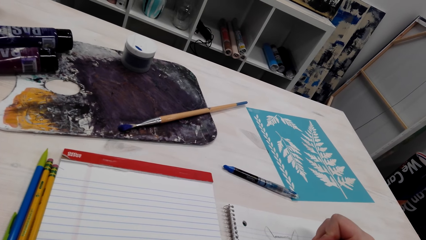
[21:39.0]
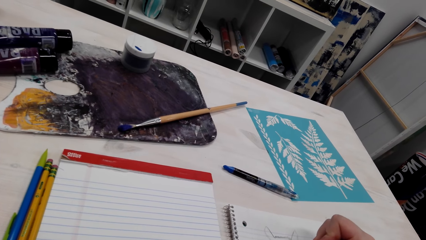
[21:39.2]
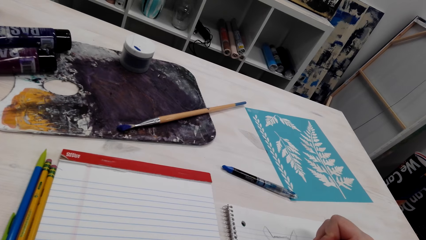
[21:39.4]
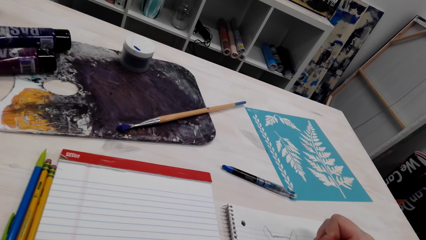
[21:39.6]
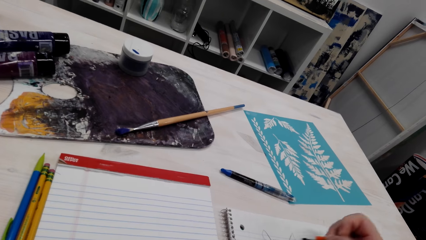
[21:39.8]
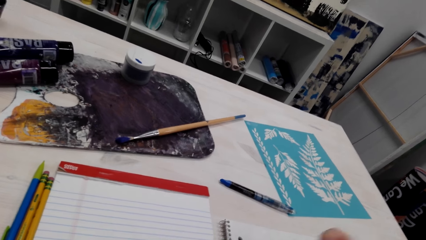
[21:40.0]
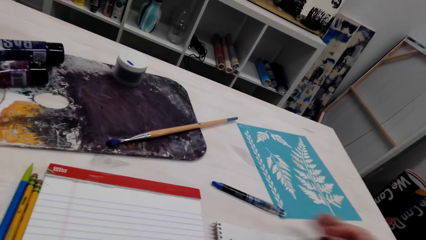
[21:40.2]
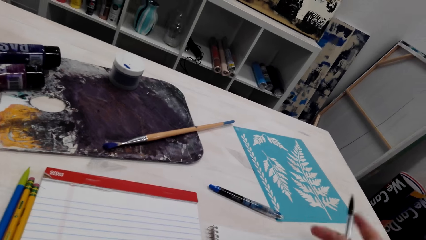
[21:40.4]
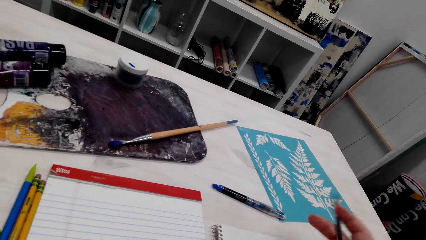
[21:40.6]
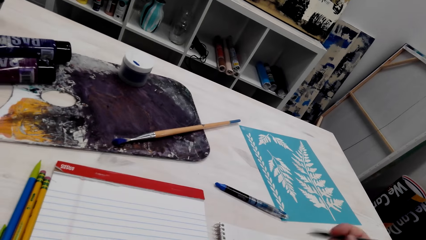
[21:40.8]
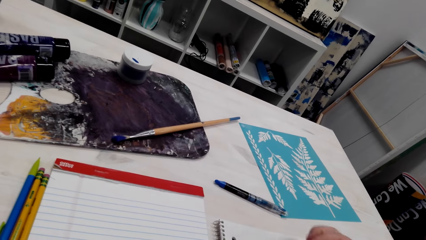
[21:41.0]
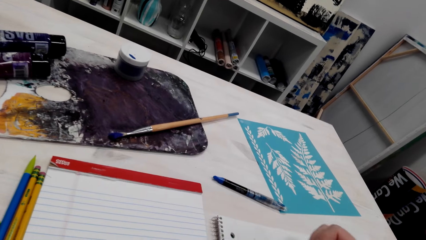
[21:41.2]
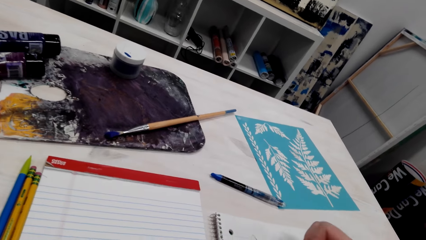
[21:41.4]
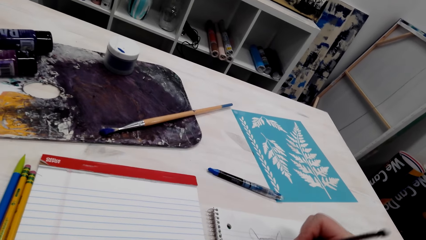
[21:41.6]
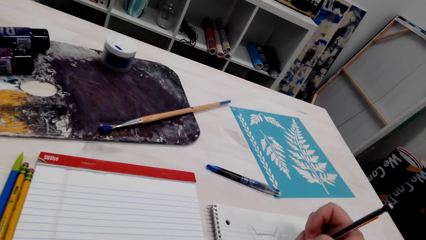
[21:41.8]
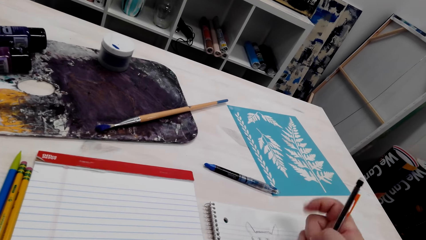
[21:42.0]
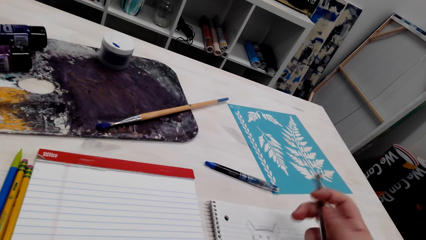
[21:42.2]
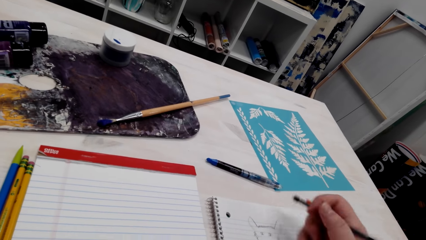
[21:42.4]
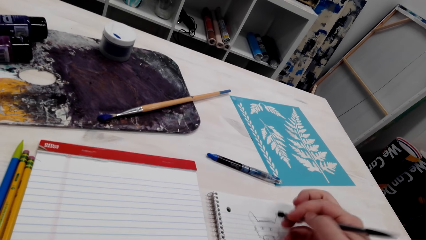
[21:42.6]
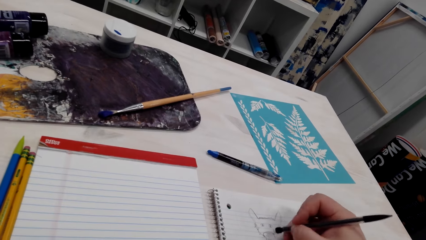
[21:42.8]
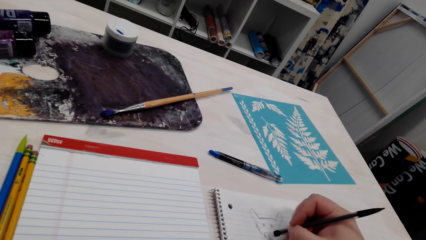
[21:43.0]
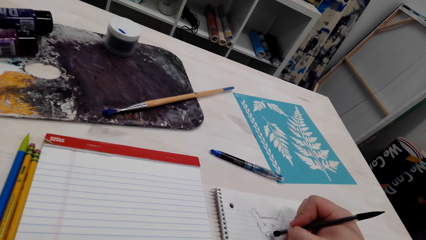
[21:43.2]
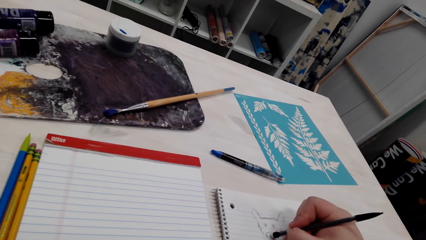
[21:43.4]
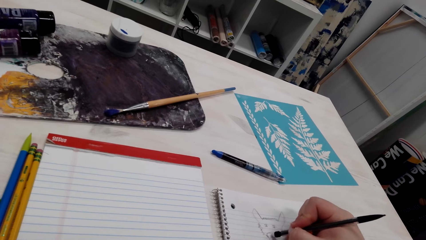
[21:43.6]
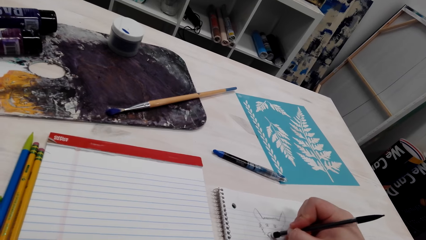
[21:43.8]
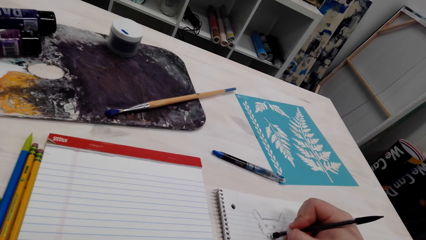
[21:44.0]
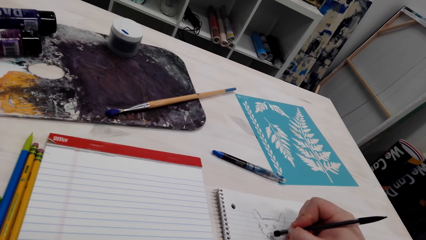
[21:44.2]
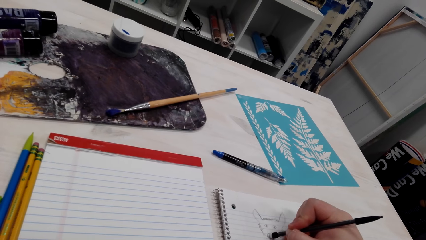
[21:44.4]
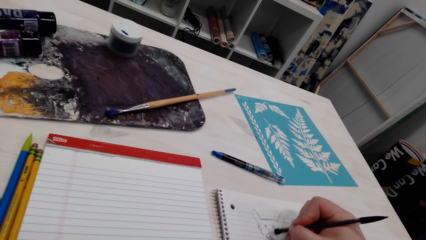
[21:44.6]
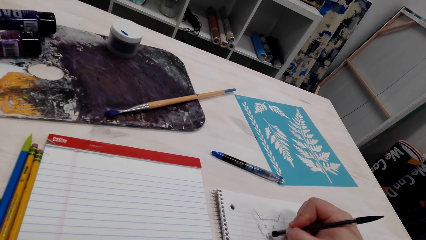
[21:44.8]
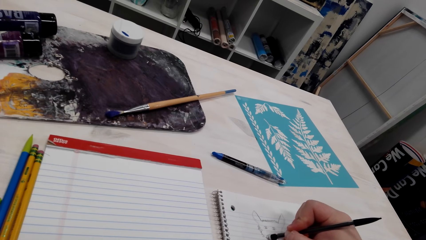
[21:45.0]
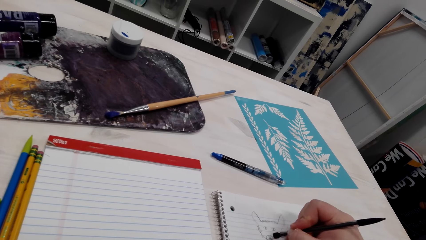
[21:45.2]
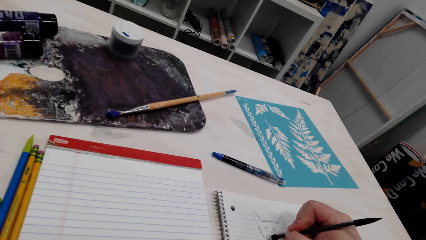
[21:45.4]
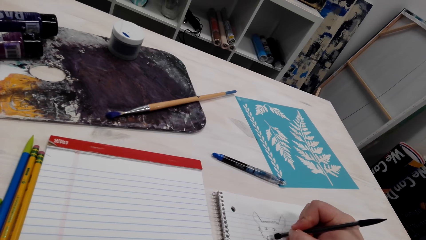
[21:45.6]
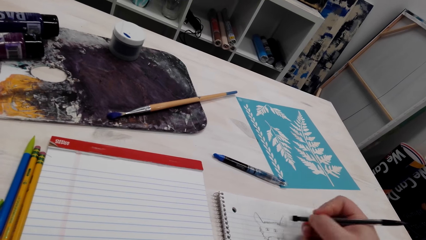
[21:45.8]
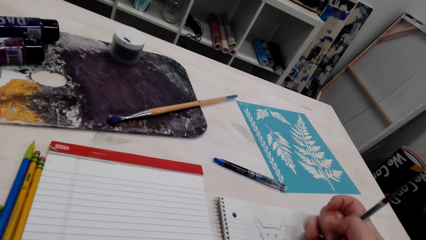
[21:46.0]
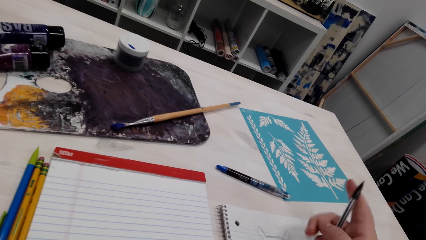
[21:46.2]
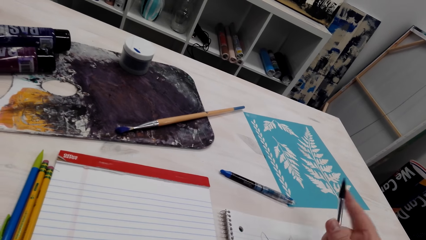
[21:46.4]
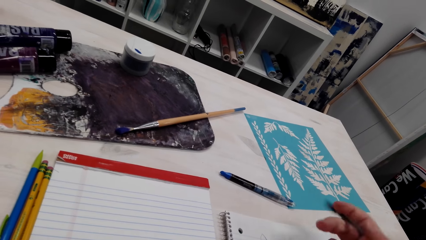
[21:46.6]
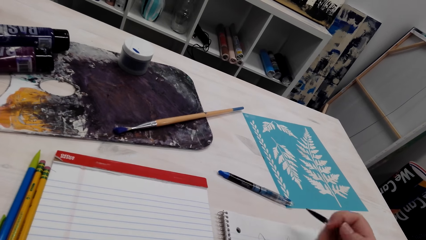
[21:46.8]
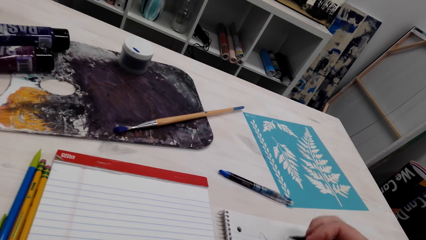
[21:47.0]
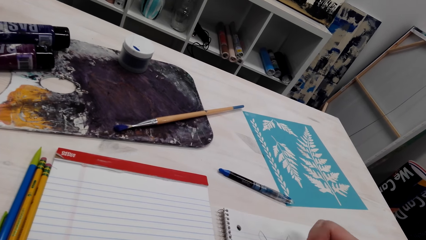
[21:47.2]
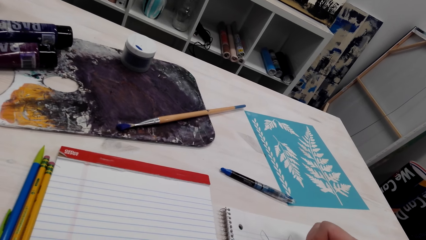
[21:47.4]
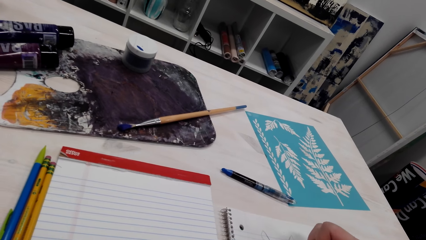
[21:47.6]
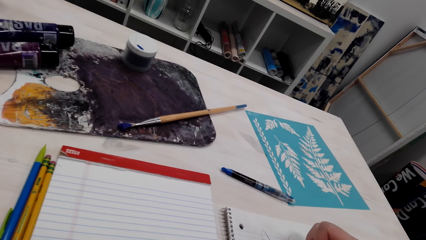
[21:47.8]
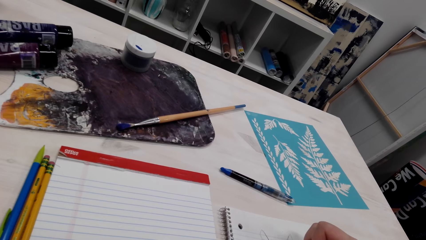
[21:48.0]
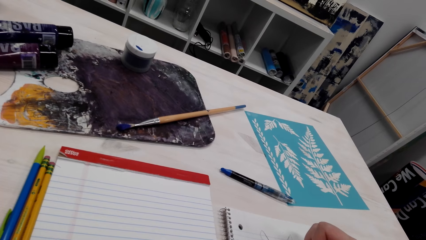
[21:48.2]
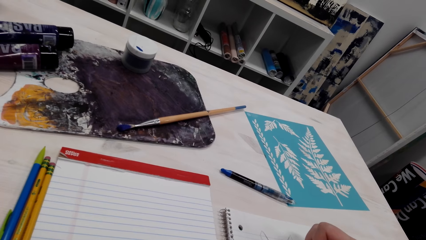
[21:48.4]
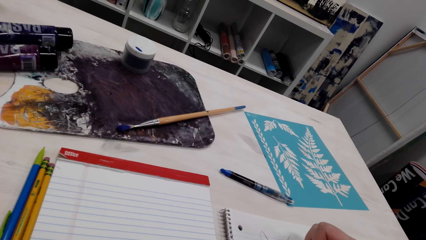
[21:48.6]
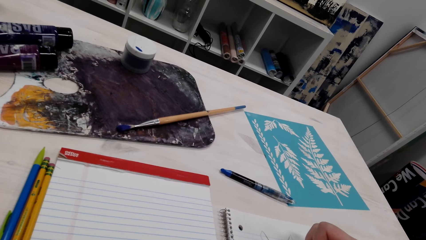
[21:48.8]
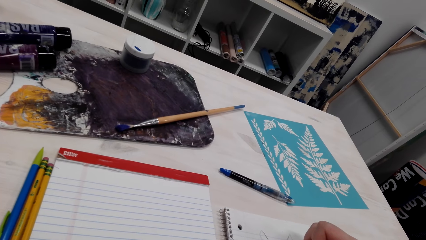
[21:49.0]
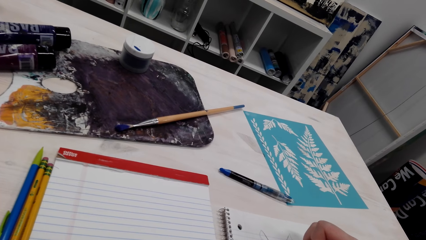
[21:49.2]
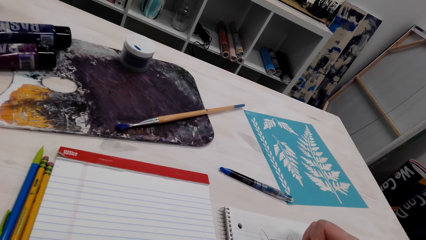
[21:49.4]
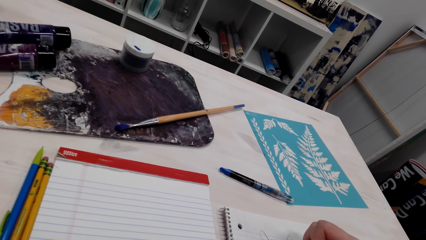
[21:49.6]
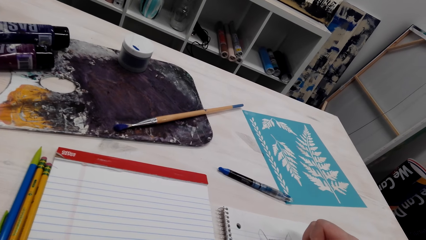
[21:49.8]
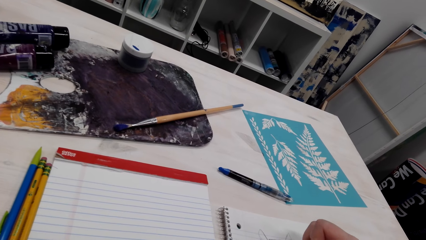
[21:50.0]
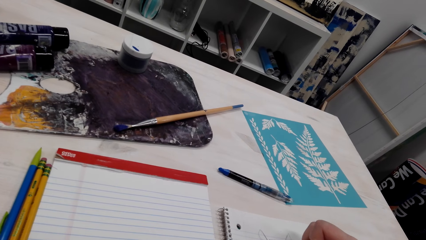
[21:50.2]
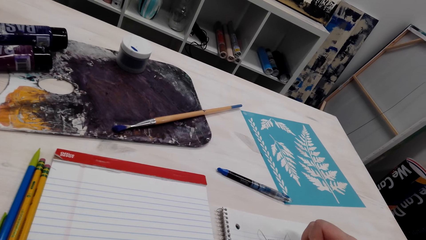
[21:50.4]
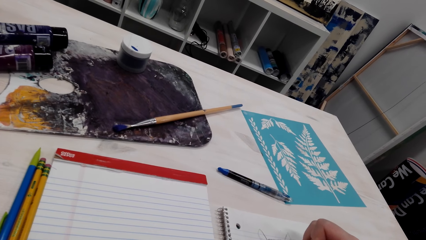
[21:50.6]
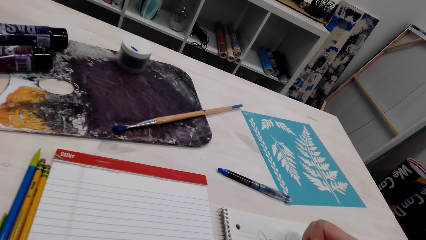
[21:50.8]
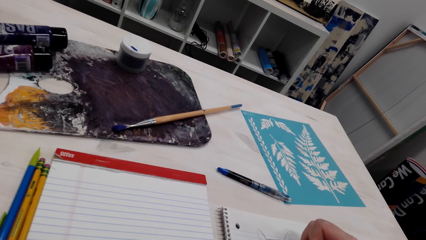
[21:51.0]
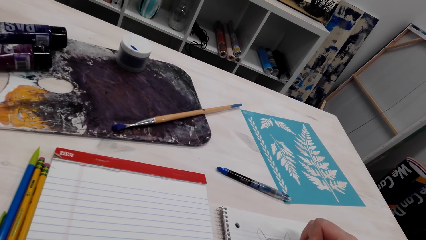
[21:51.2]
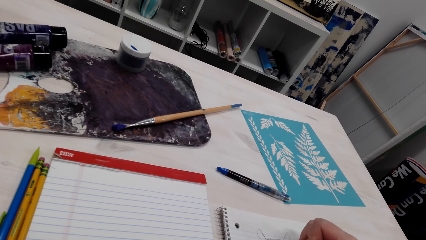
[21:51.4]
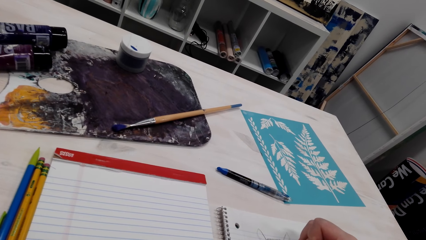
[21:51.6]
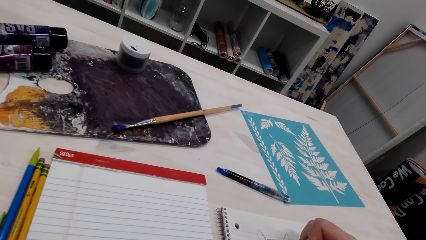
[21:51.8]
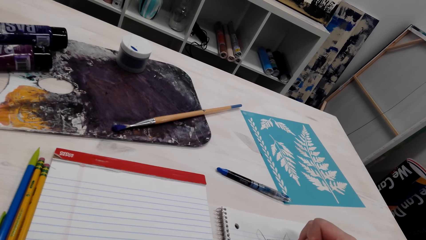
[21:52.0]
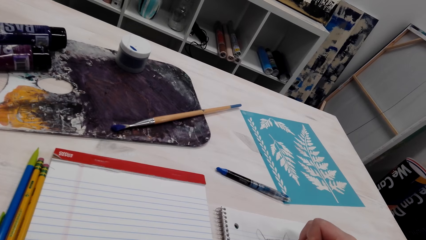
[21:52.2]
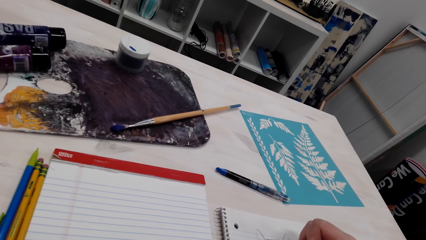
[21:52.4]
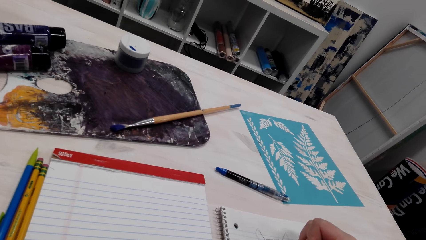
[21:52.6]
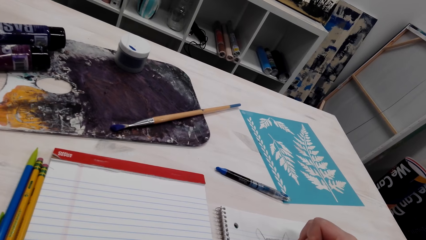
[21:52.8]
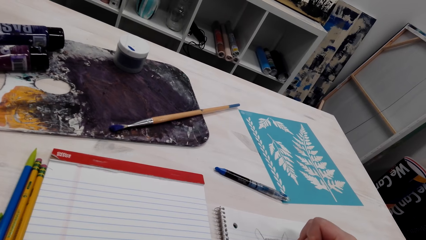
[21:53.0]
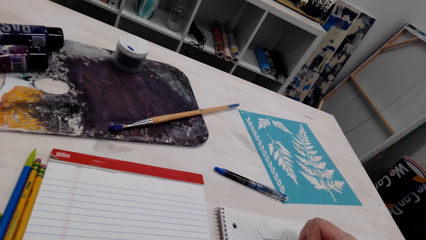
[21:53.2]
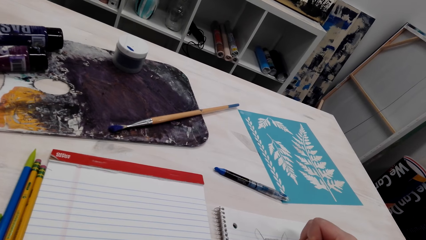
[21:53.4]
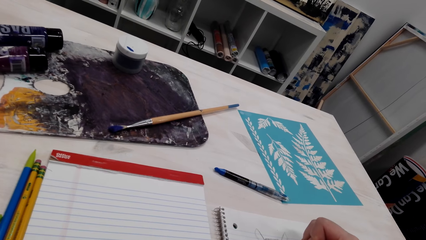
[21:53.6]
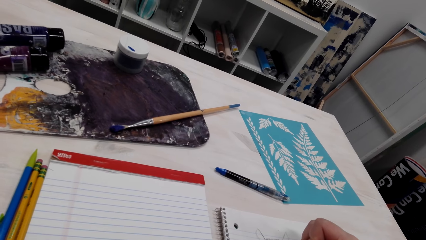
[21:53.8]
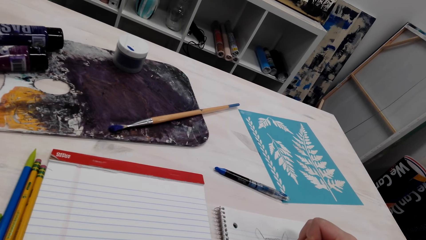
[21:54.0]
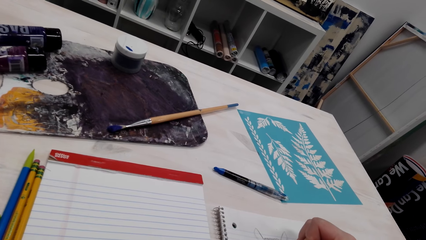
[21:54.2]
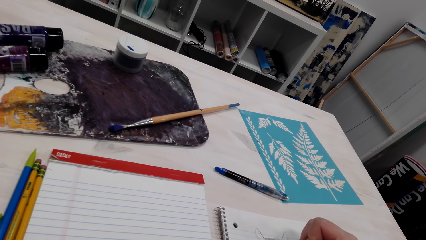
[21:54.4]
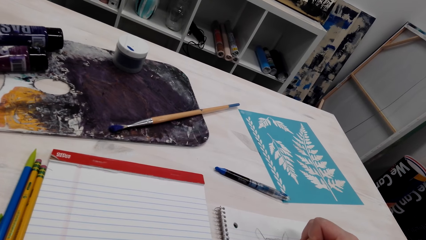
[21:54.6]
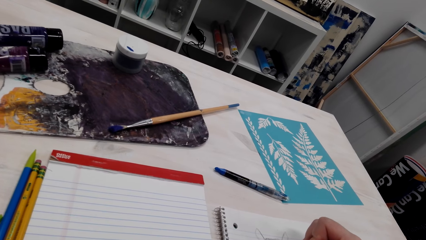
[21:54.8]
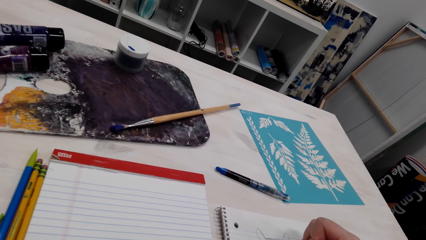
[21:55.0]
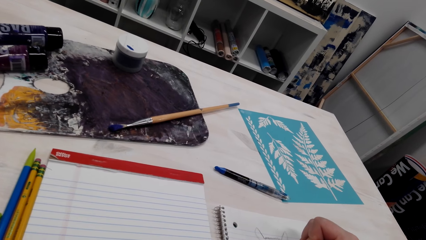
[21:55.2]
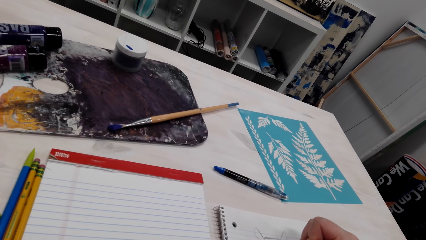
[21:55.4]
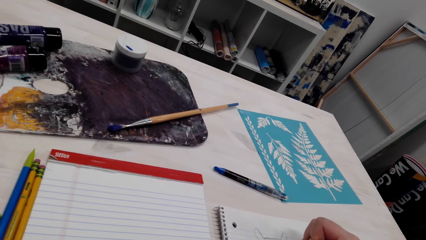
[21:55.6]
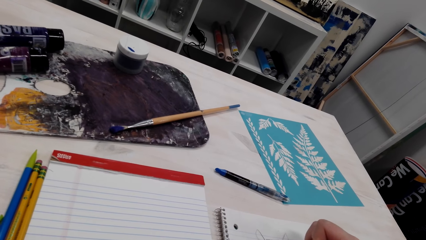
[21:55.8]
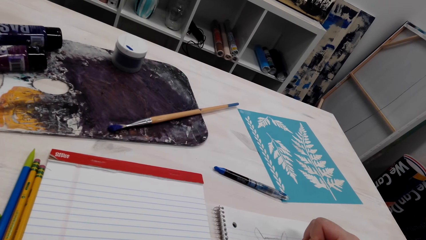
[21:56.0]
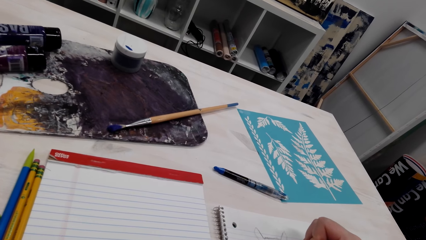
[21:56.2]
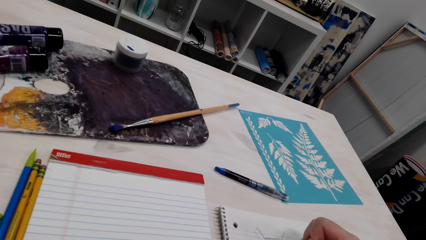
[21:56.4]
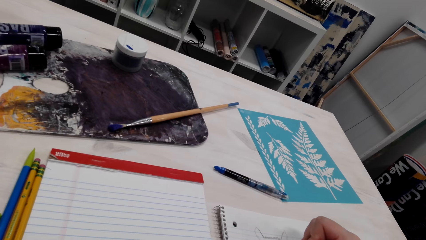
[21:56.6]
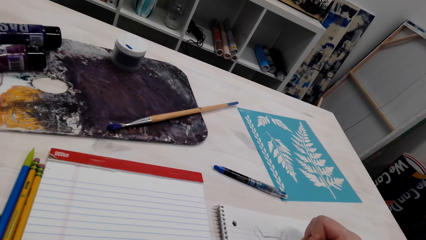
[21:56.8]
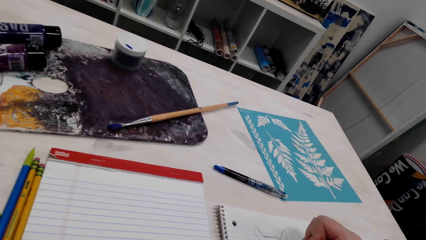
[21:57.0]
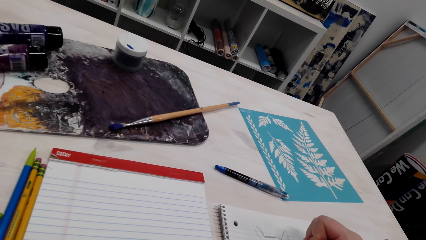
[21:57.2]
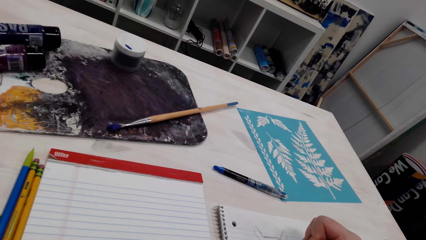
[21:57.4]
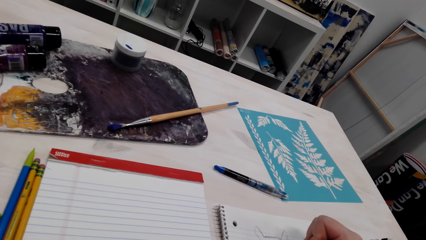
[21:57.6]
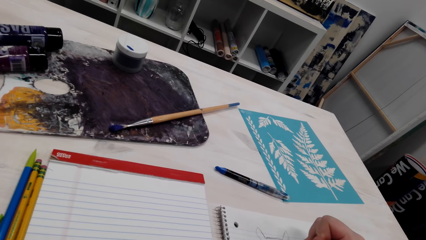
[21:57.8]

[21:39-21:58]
The camera wearer draws on the drawing book. They rub a small part of the drawing. They draw on the drawing book.
